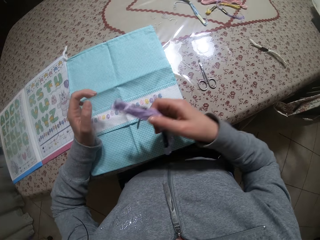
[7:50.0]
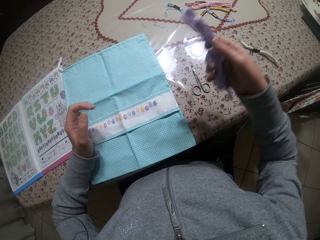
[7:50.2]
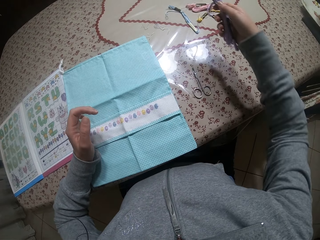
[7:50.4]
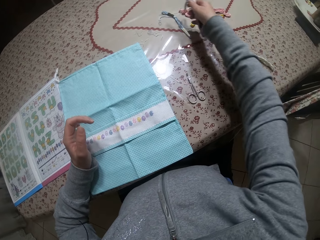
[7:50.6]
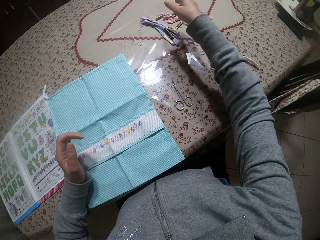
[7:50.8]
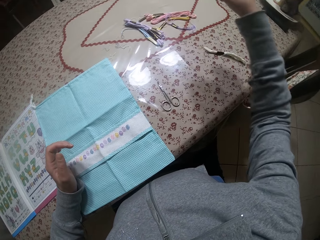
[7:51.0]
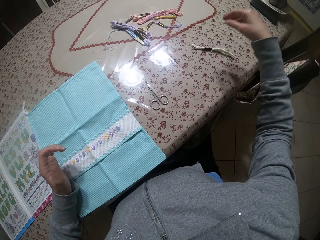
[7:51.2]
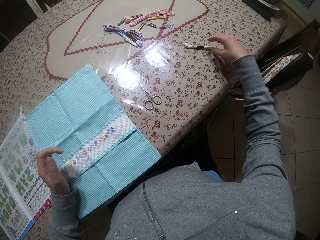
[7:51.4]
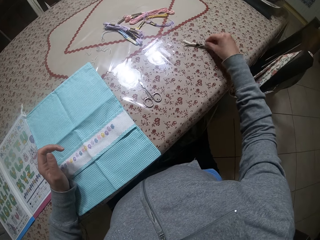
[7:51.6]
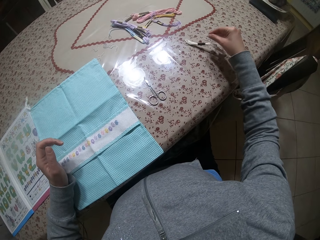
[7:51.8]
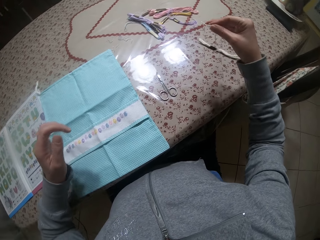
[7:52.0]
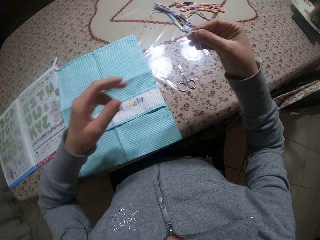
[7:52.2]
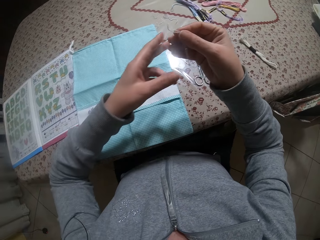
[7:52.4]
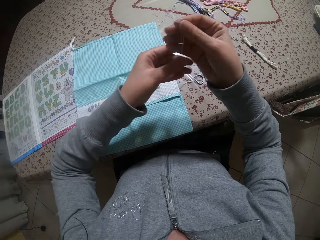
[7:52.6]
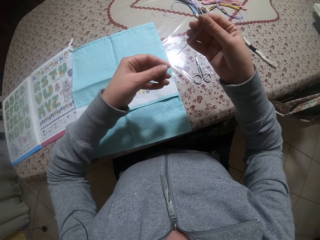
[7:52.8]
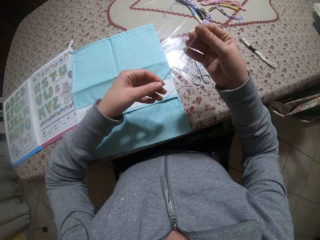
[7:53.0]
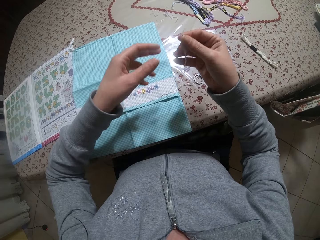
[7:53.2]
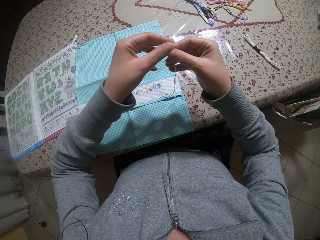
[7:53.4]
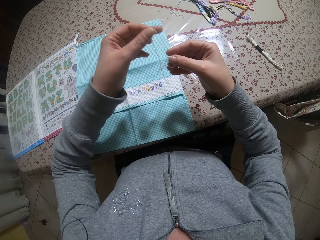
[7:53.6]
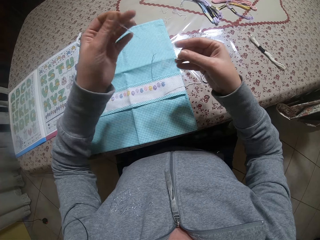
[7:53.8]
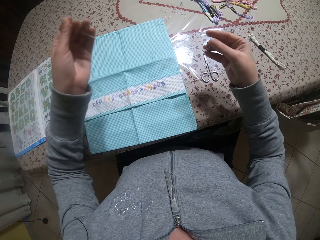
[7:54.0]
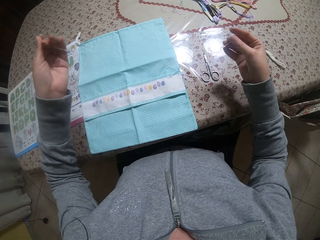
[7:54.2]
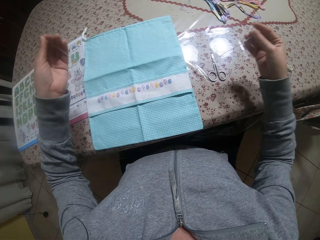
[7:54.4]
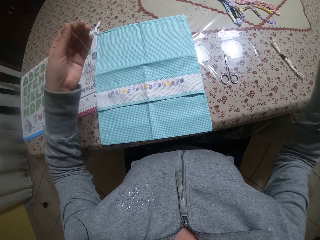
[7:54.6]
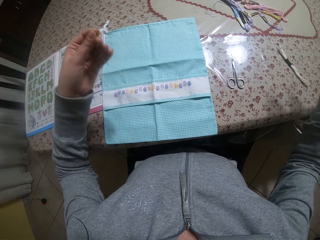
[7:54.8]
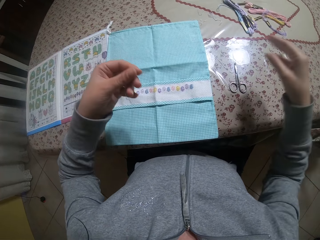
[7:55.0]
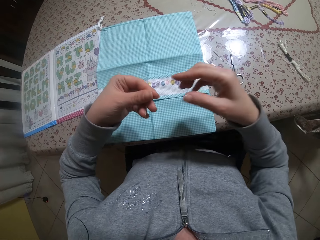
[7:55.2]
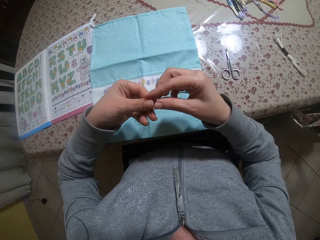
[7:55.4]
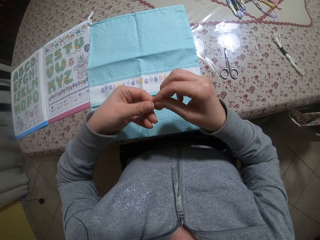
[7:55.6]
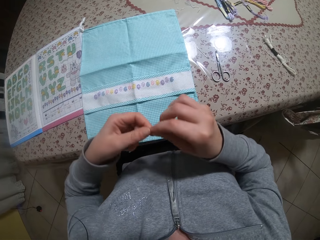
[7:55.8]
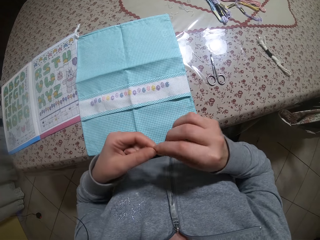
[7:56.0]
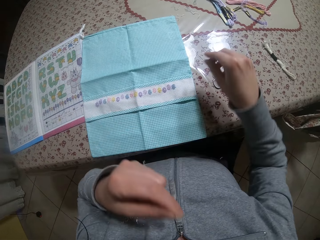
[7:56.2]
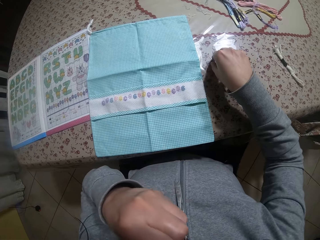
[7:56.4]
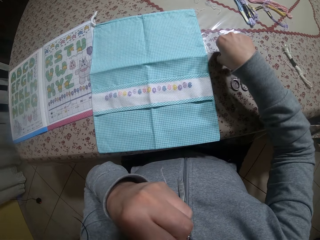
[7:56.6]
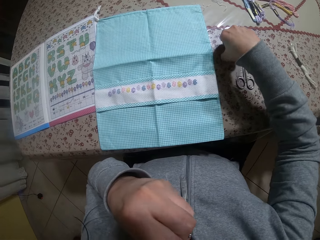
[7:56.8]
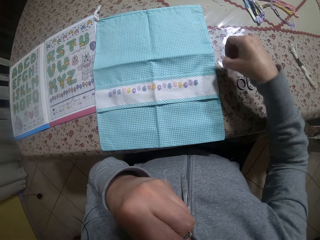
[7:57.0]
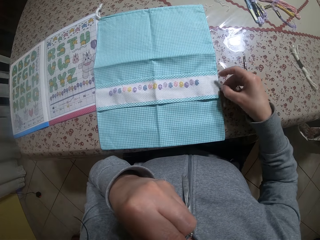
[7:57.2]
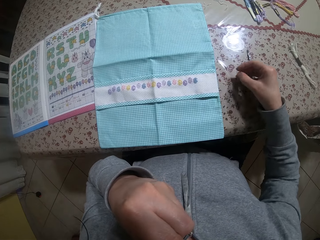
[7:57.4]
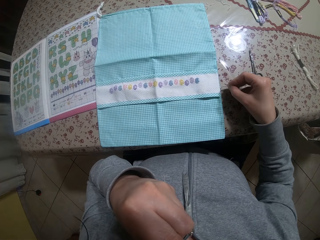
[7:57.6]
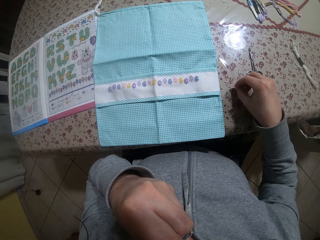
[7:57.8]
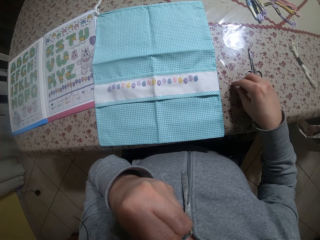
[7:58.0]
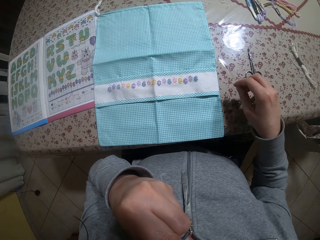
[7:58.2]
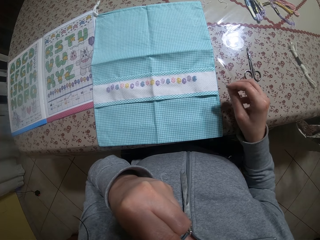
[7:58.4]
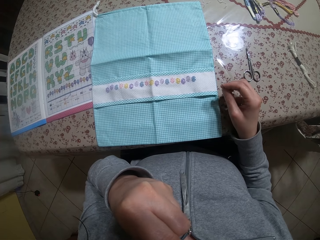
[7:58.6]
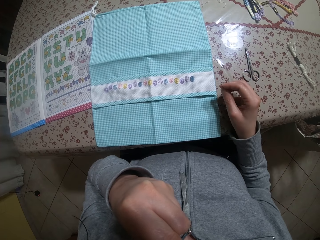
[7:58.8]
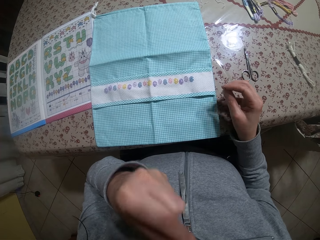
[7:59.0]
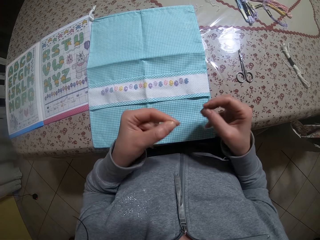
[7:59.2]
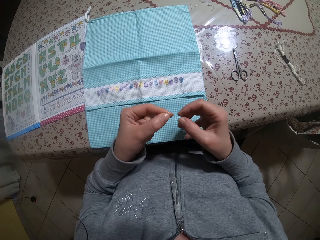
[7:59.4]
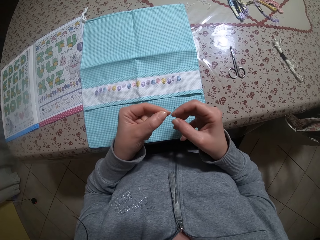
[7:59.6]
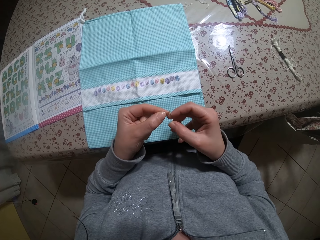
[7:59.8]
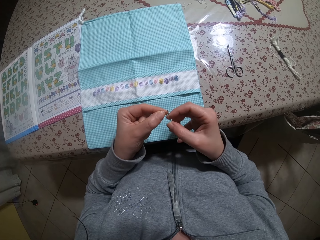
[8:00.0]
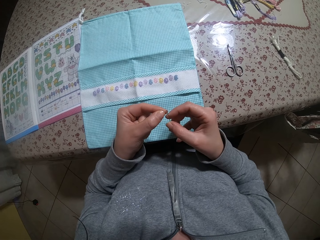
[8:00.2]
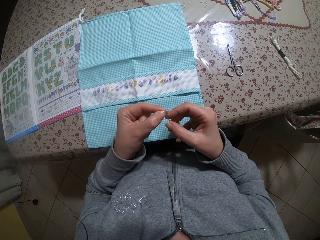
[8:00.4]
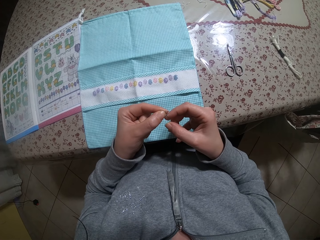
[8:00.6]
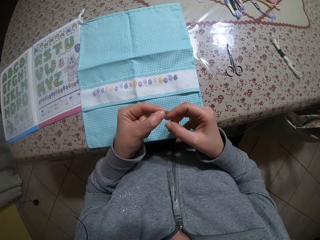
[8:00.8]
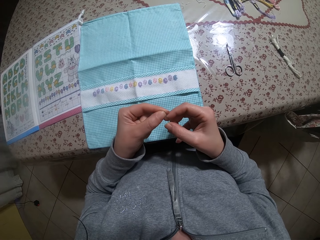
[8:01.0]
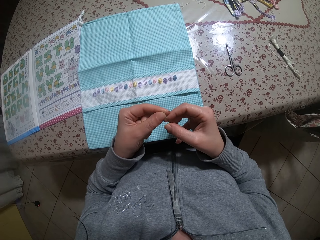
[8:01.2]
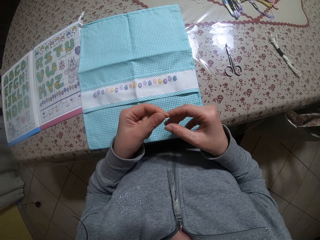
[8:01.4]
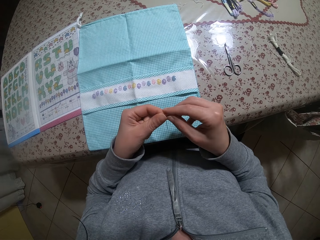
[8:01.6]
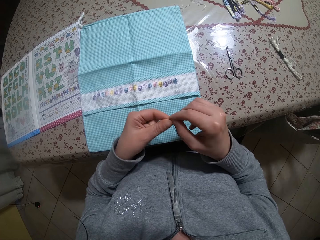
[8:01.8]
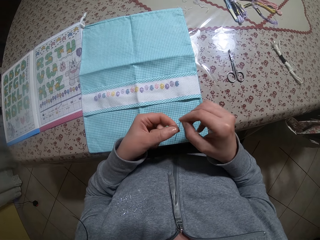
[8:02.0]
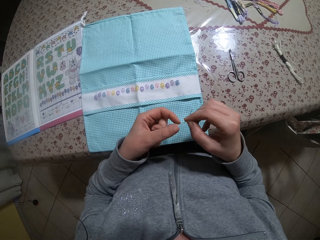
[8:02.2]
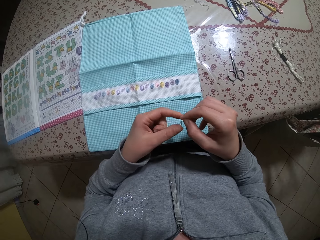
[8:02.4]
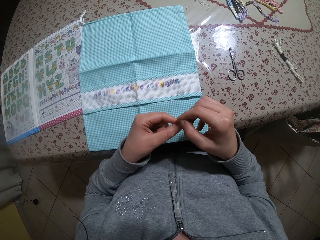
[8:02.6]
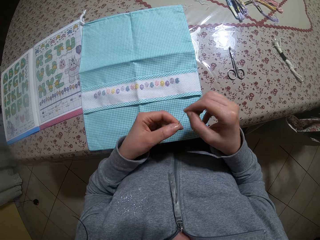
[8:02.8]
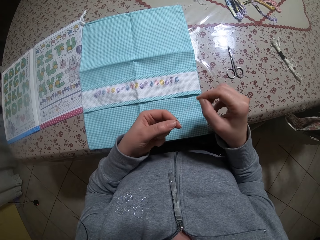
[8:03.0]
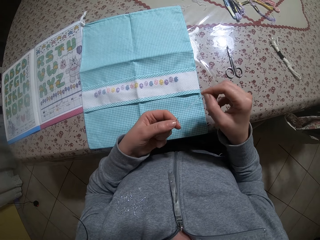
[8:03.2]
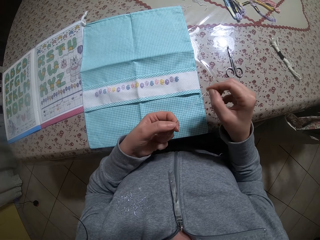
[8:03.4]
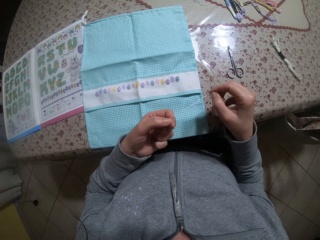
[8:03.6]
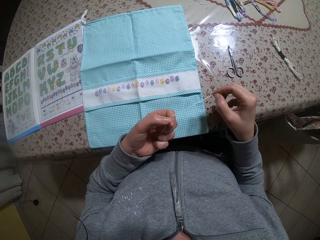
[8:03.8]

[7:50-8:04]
The camera wearer picks the roll of thread on the cloth on the table with her right hand. She drops the roll of thread in her right hand on the table. She picks a piece of thread from the table with her right hand. She holds the piece of thread in both hands. She separates the piece of thread with both hands. She puts the thread in her mouth with her left hand. She picks the needle from the table with her right hand. She lifts her hand. She moves the pair of scissors on the table with her right hand. She threads the needle in her right hand with the piece of thread in her left hand. She holds the needle and thread in both hands.

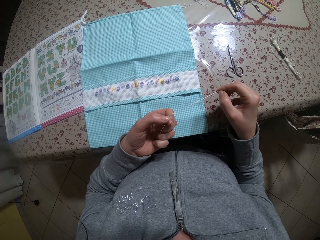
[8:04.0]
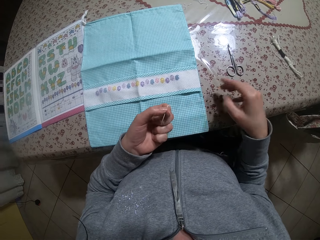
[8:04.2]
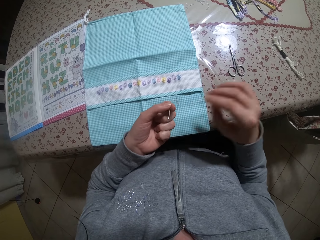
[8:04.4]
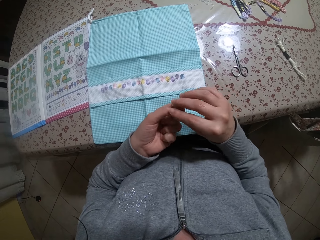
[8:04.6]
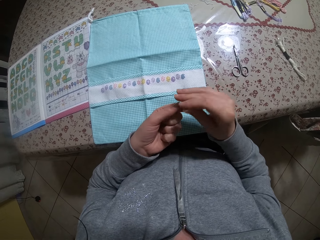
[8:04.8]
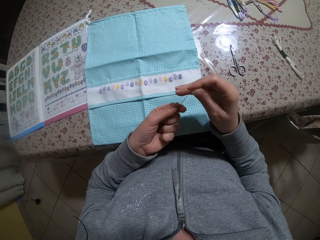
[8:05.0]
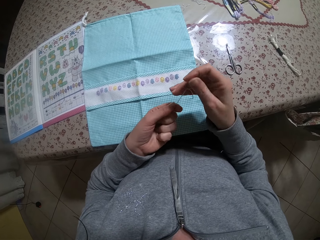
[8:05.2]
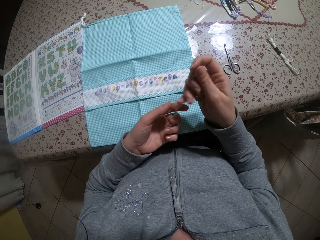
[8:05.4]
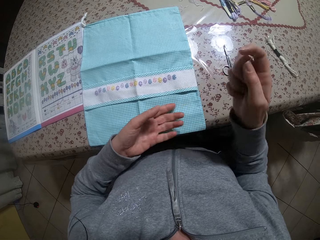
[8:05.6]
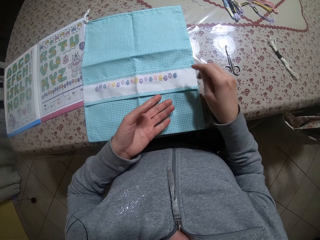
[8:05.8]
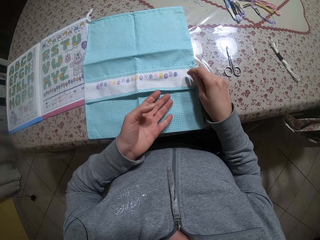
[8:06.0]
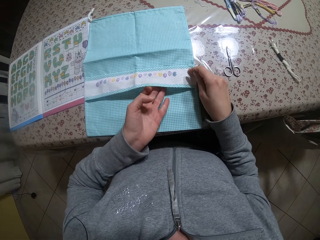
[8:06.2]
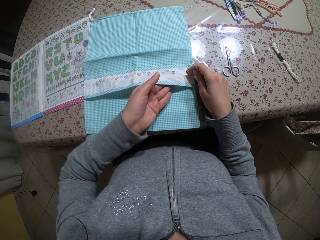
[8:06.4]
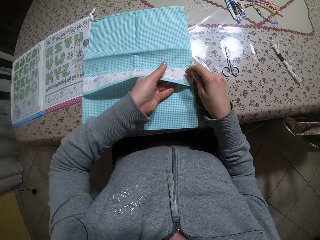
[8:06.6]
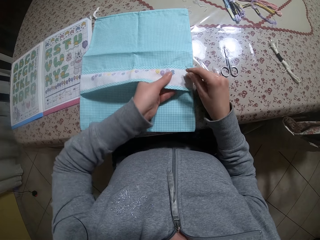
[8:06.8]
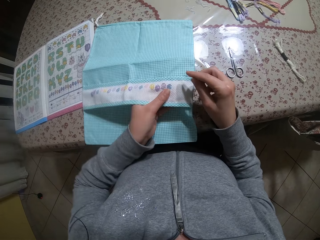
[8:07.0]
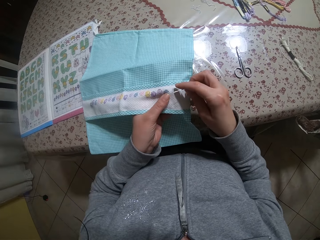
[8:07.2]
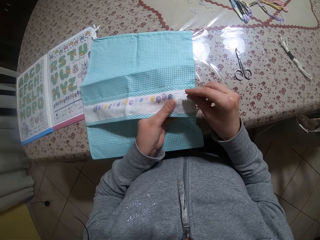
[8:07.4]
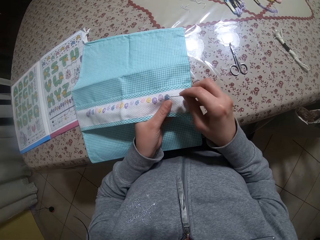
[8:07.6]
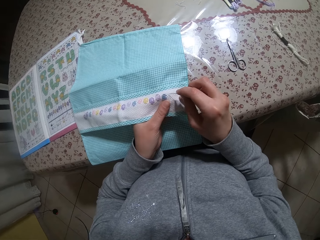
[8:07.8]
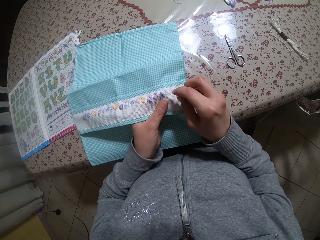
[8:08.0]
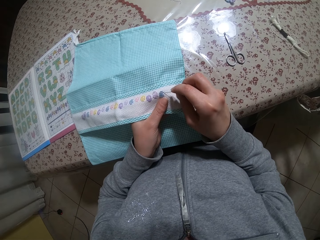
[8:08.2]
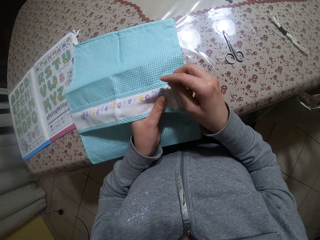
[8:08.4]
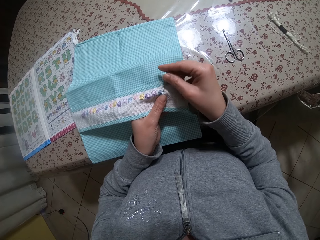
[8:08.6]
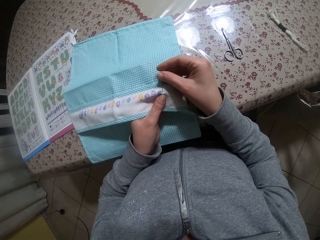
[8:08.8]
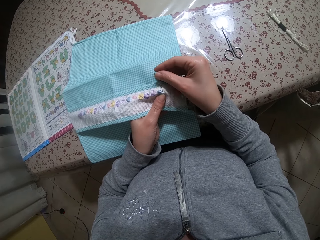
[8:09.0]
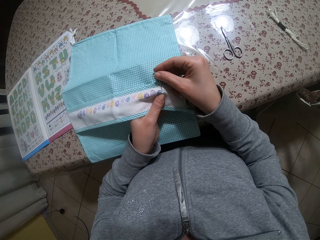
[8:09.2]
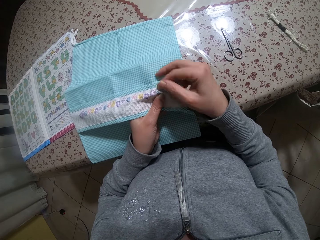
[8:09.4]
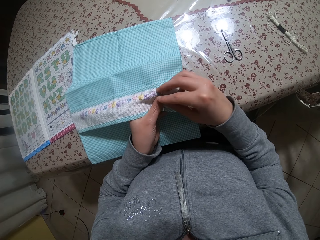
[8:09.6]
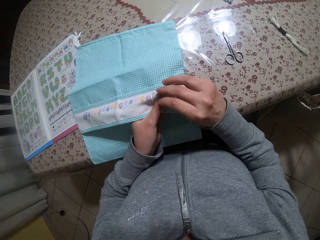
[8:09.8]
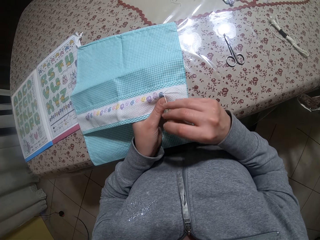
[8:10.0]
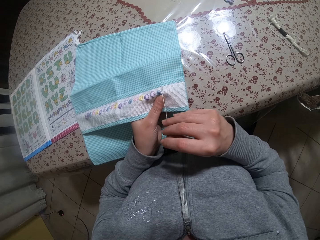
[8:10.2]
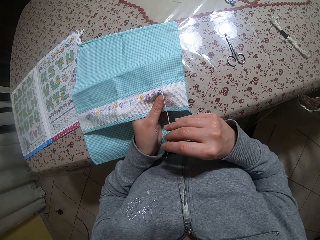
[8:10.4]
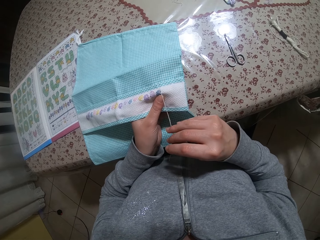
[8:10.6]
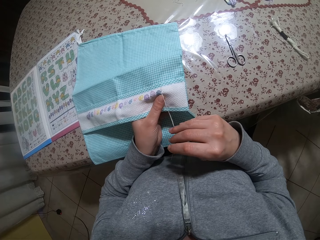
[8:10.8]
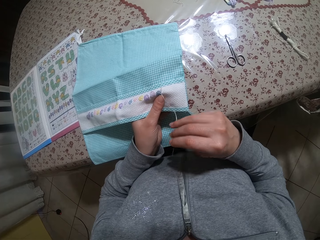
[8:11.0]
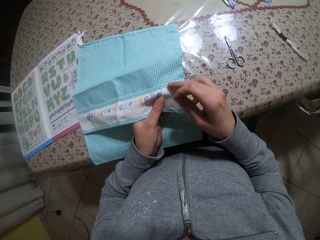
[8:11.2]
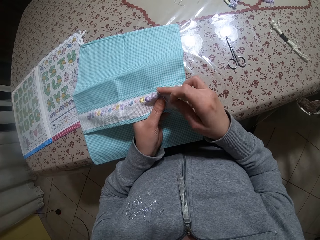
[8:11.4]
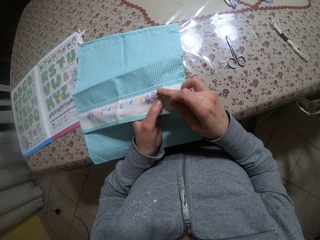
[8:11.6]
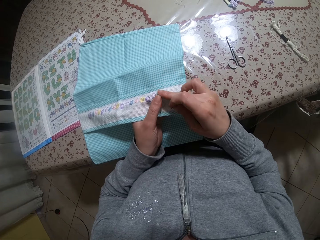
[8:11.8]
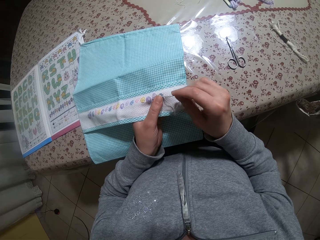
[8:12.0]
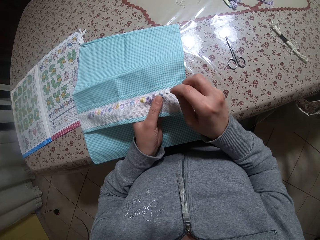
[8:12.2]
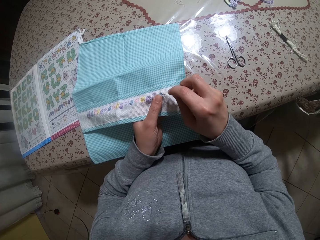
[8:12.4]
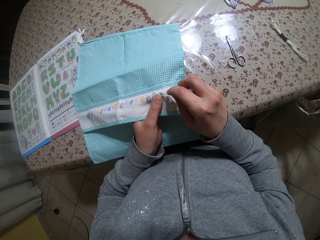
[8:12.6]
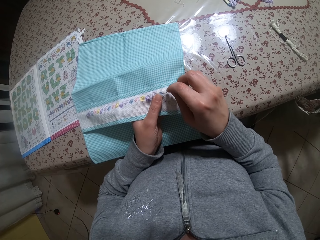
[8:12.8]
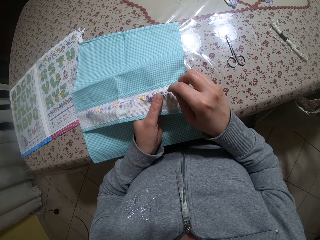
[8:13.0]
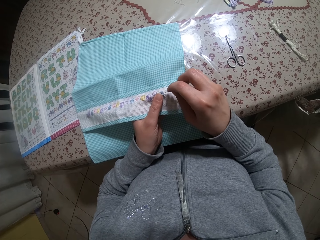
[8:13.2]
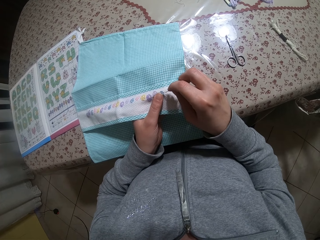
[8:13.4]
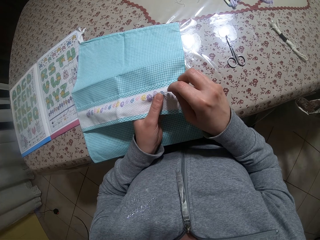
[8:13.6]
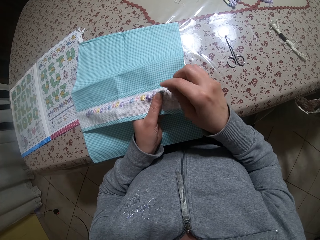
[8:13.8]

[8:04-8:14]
The camera wearer holds the needle and thread in her right hand. She holds the cloth on the table with both hands. She stitches the cloth in her left hand with the needle and thread in her right hand.
